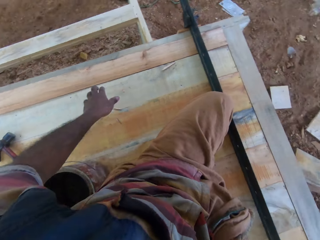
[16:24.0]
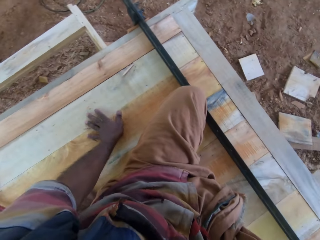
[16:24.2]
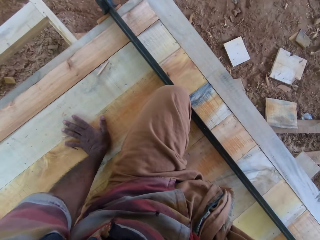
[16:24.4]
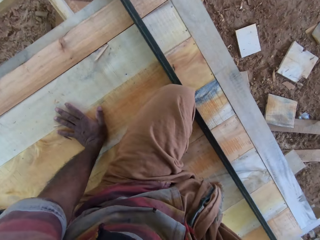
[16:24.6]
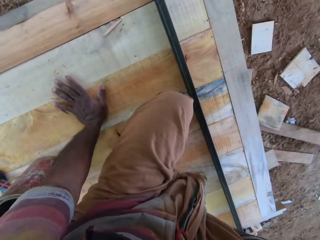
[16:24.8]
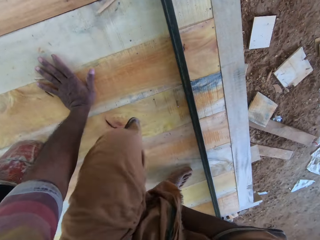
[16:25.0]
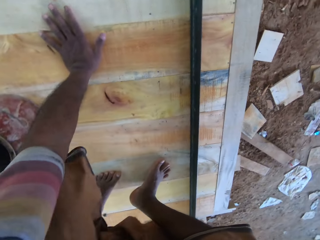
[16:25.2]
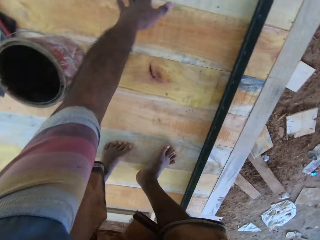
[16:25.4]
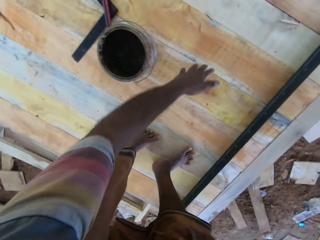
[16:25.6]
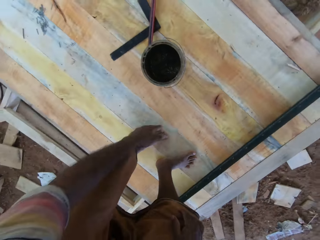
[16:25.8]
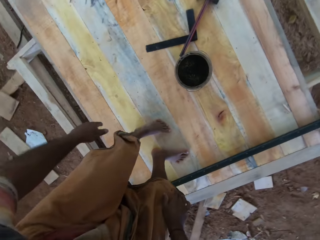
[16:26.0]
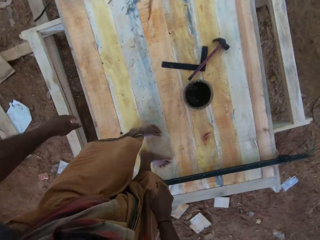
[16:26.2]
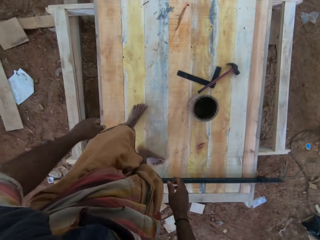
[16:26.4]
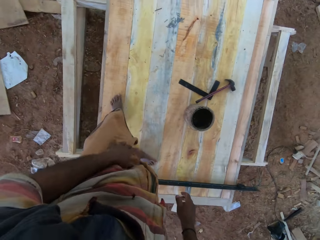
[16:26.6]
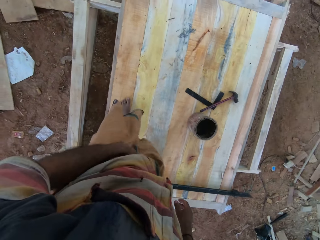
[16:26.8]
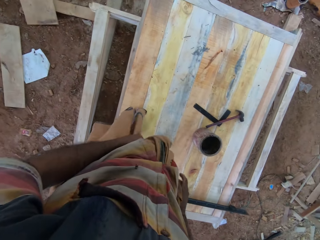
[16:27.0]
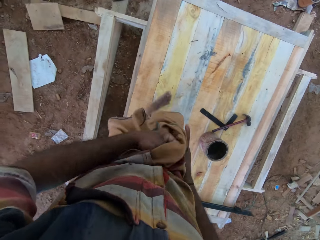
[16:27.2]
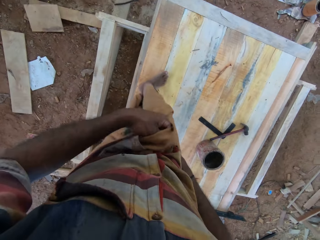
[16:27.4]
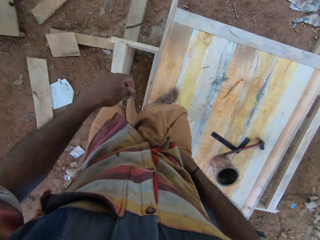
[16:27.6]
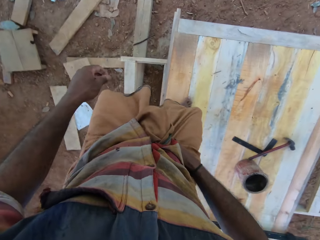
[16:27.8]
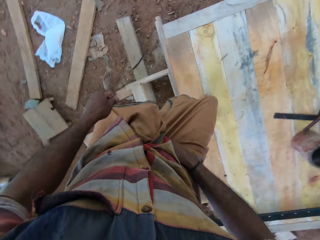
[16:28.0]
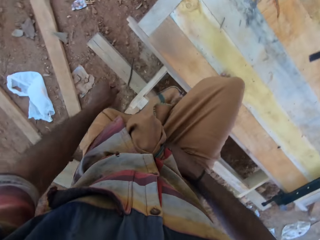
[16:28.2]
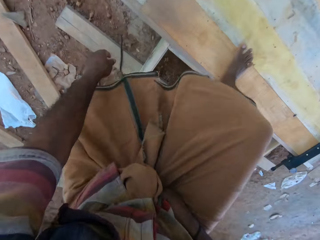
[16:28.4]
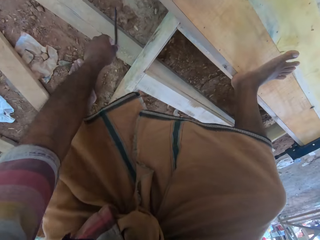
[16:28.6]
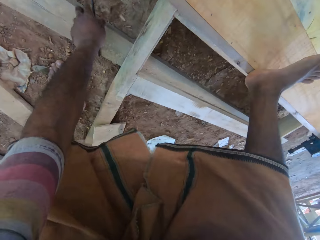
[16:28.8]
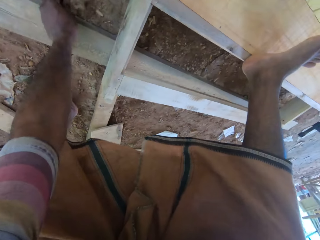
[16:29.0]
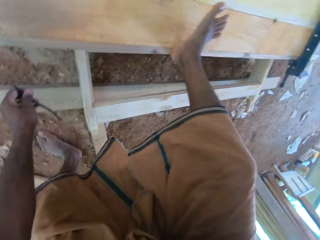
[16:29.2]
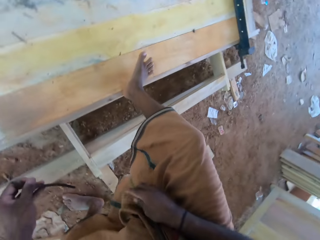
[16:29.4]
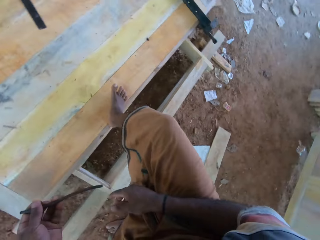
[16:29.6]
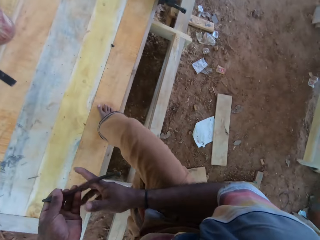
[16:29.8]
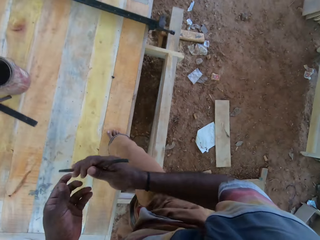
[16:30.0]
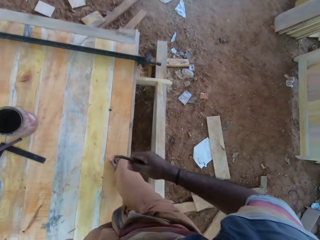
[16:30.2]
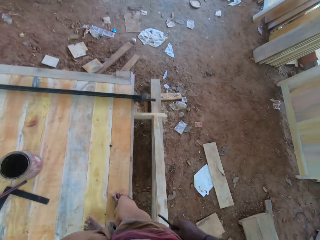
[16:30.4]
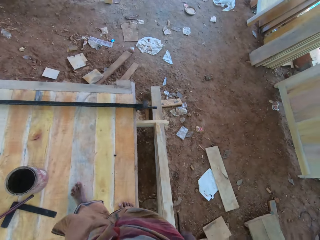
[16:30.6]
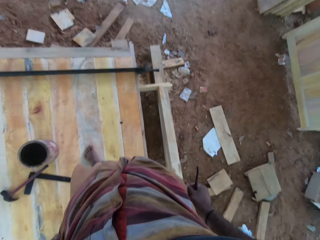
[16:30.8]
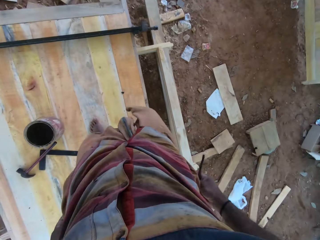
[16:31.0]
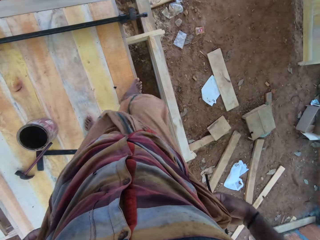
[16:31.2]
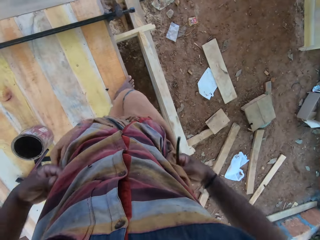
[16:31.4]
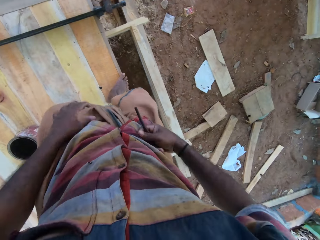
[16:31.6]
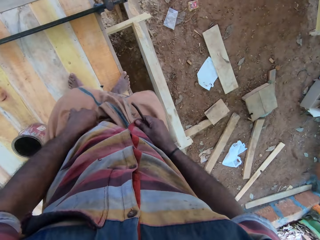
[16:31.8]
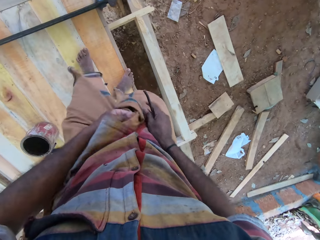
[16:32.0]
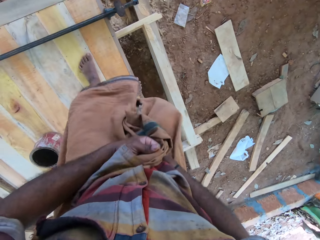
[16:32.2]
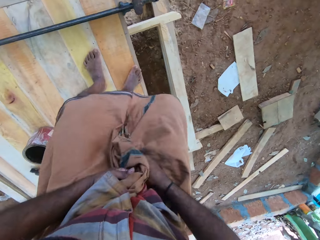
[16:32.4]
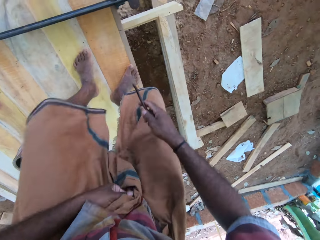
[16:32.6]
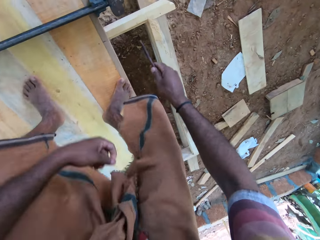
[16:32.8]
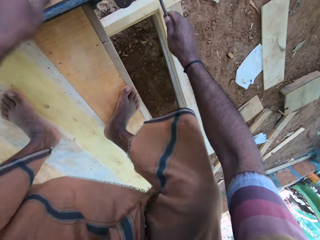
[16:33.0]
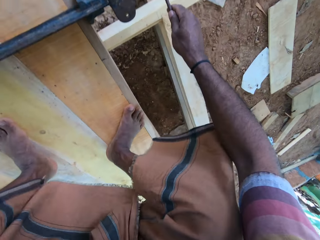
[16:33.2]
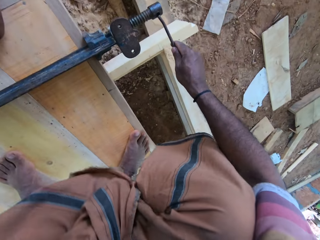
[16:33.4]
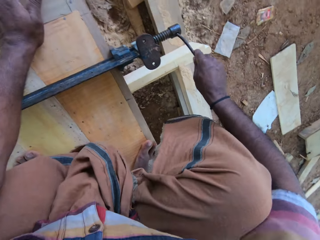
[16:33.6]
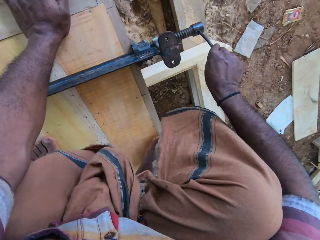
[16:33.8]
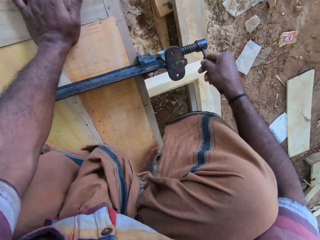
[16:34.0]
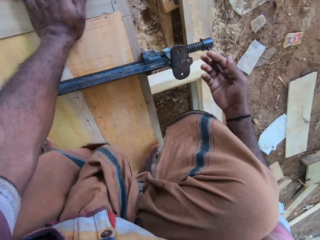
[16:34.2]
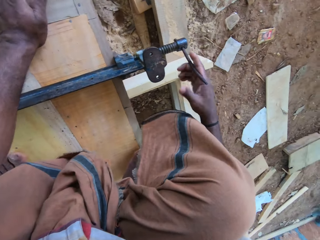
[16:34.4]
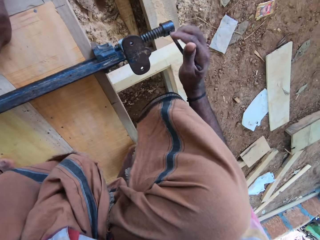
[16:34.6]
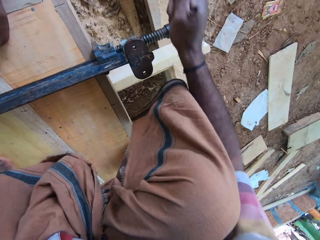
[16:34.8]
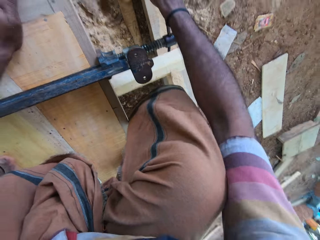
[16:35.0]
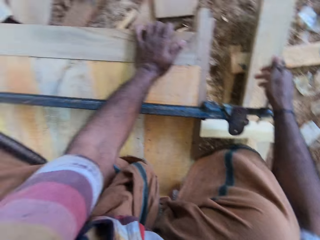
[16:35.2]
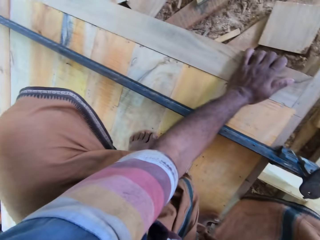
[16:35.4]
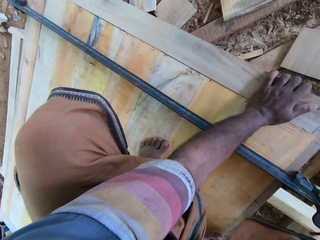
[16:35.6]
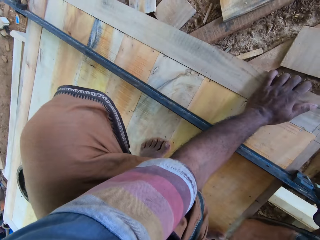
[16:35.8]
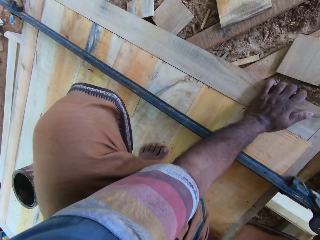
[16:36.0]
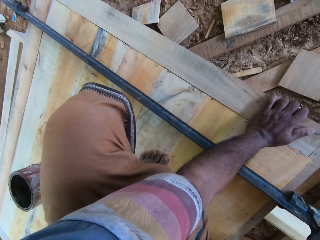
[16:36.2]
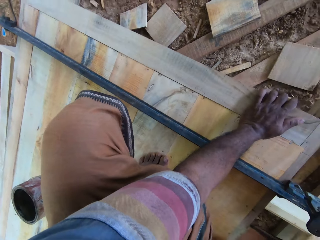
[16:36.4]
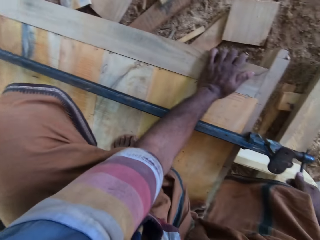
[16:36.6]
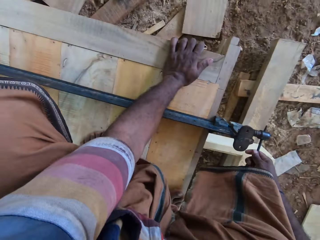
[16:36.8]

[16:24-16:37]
The camera wearer puts the left hand on the furniture. They stand upright and walk on the furniture. They pick up something from the floor. They rise up. They take a metal with the right hand. They walk on the furniture and pull the cloth. They bend towards the furniture. They adjust the metal. They put the metal to the table fence lock. They tighten the table fence with the metal. They turn the head.

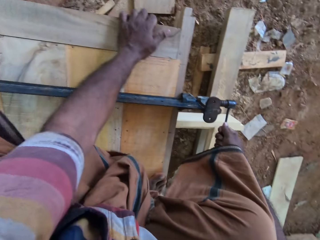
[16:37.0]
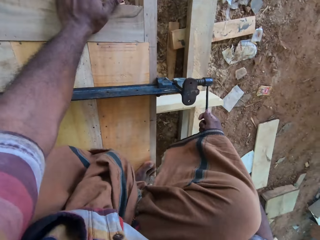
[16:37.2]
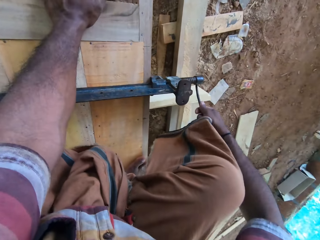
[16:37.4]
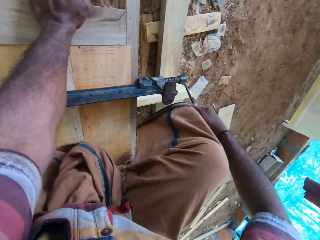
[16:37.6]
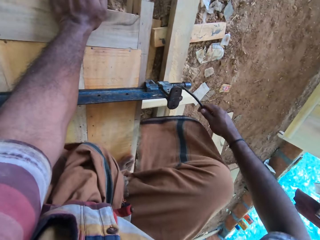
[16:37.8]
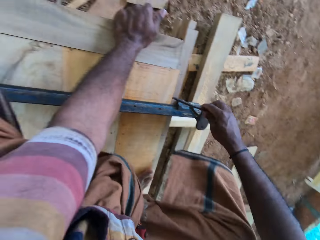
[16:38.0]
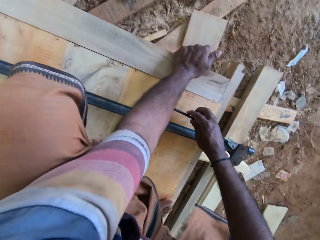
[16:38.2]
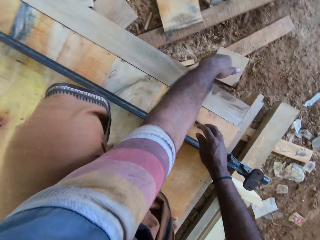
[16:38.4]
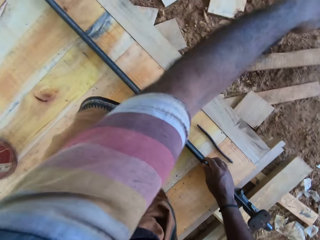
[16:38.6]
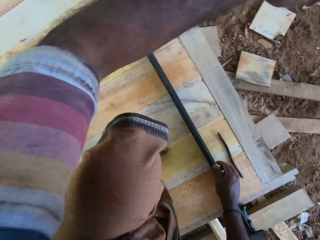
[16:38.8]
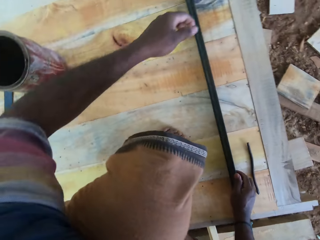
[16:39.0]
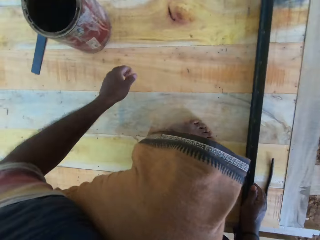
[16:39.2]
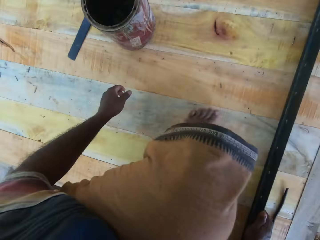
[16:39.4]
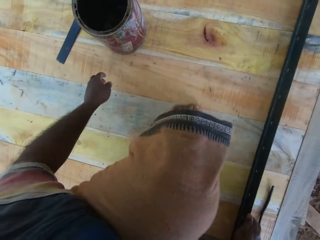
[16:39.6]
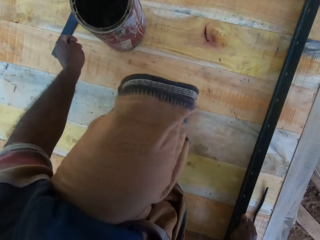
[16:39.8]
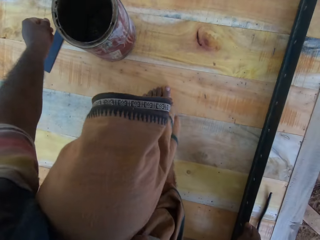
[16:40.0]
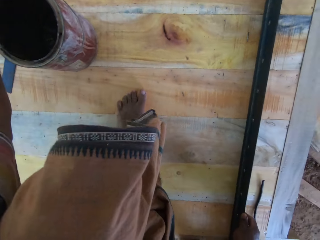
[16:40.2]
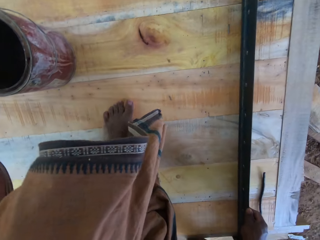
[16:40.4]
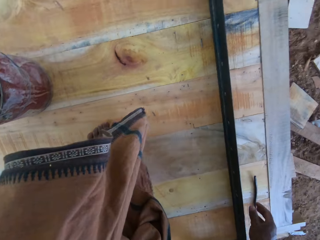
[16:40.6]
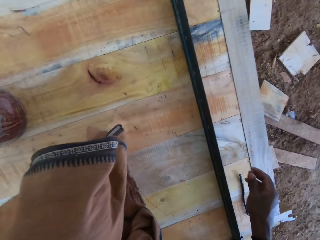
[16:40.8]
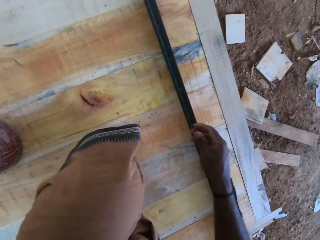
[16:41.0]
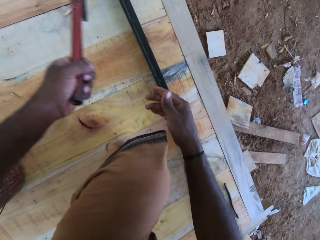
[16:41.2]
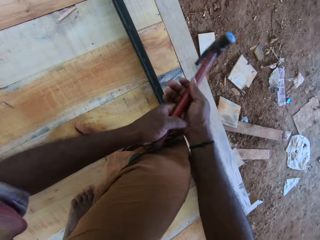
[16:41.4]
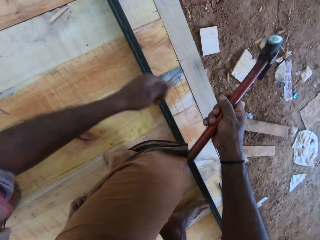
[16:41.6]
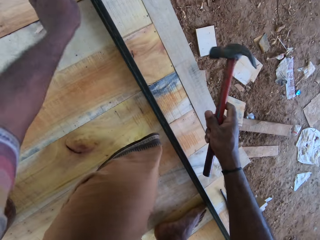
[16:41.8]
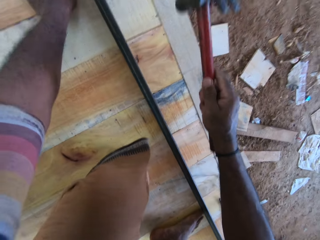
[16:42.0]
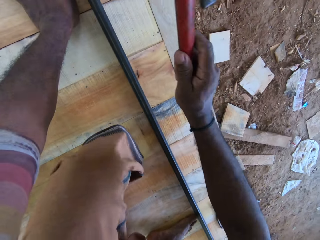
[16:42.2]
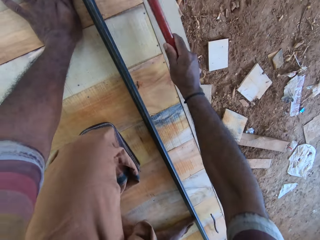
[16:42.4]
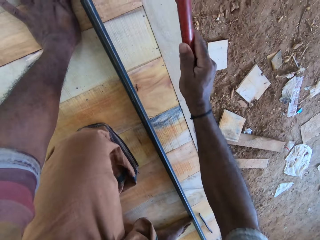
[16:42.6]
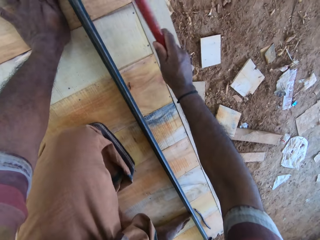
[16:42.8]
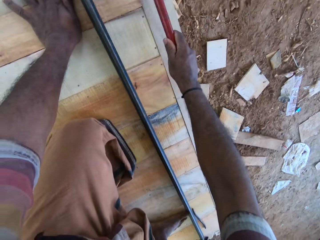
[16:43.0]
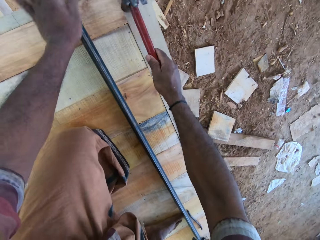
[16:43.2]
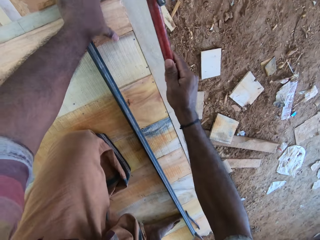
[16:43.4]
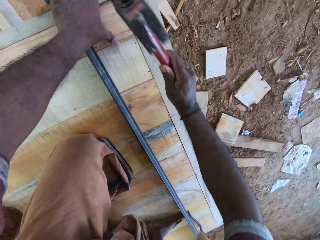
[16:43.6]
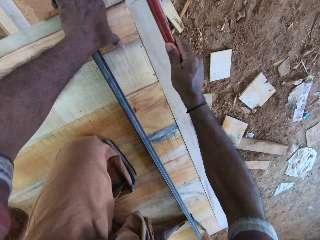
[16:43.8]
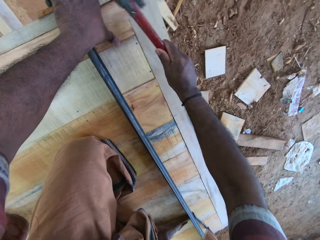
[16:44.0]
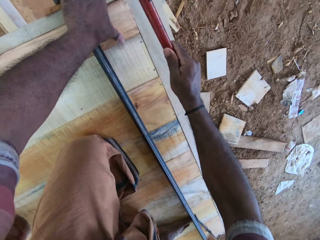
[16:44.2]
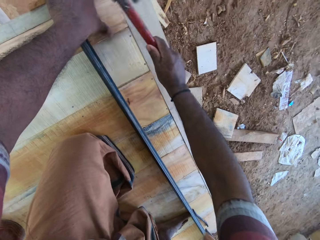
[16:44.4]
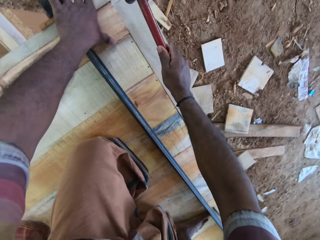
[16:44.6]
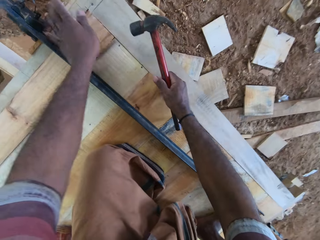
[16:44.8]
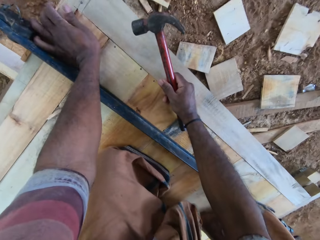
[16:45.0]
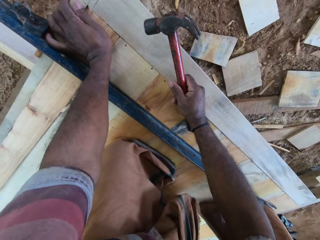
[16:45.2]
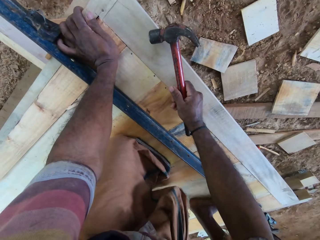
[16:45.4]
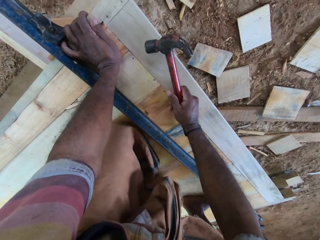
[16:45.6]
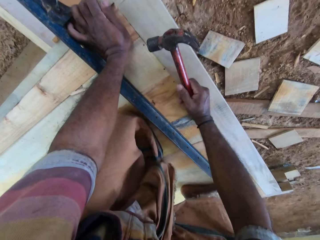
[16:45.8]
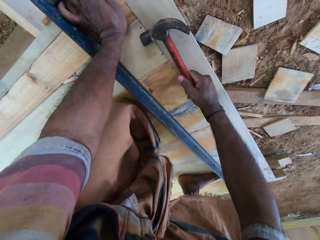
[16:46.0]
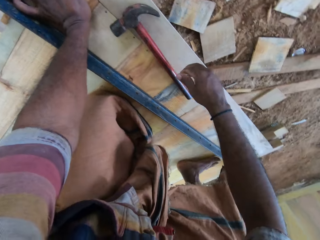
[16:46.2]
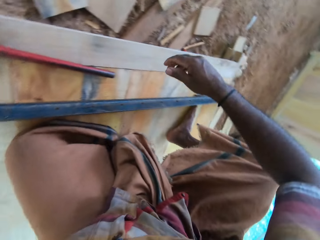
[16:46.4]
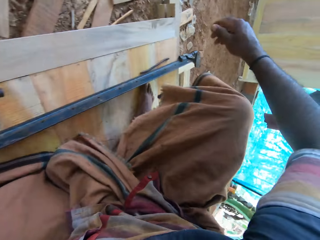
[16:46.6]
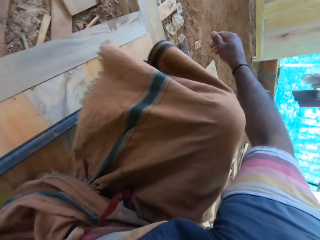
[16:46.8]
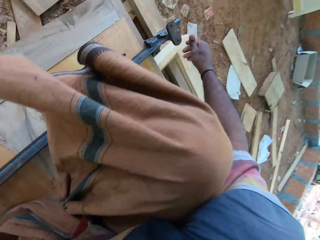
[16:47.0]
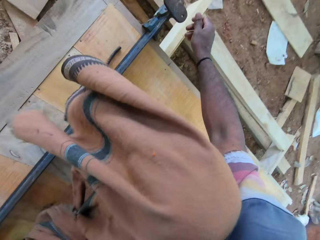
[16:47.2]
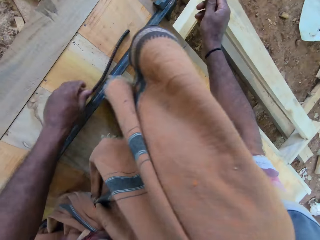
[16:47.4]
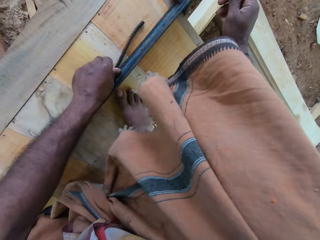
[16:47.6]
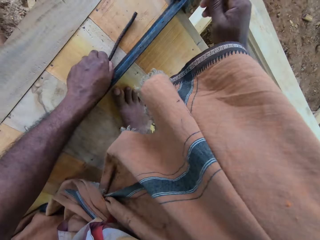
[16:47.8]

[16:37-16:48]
The camera wearer removes something from the metal. They move the left hand. They take a hammer and hold the hammer. They hit the furniture with the hammer. They adjust the left hand. They put the furniture. They turn to the other side.
